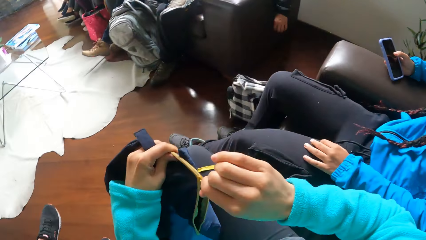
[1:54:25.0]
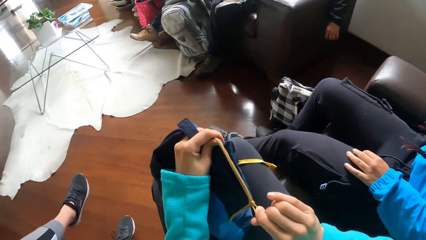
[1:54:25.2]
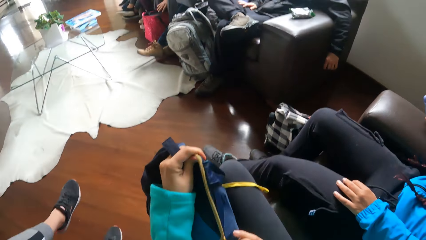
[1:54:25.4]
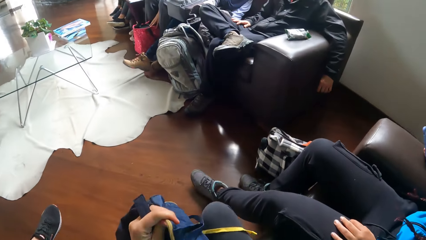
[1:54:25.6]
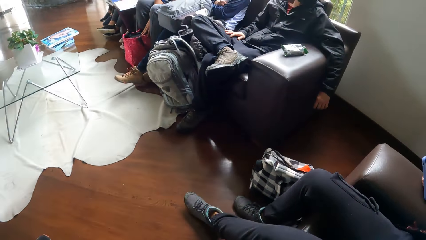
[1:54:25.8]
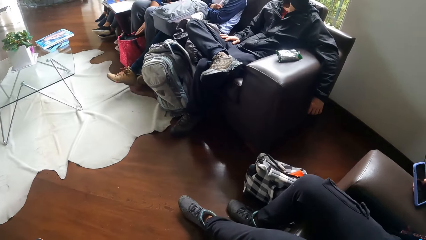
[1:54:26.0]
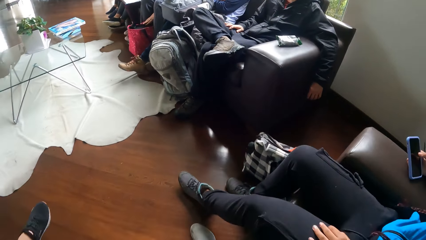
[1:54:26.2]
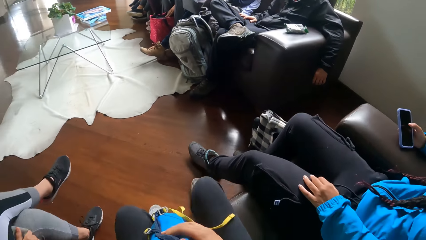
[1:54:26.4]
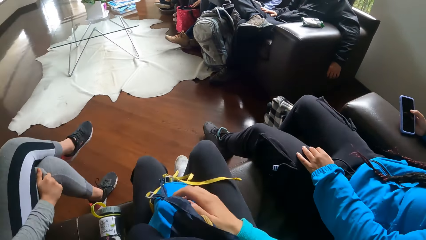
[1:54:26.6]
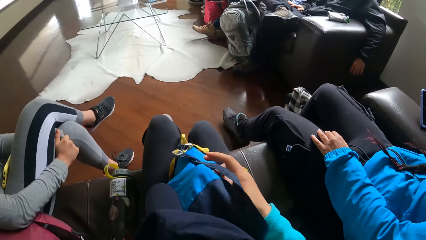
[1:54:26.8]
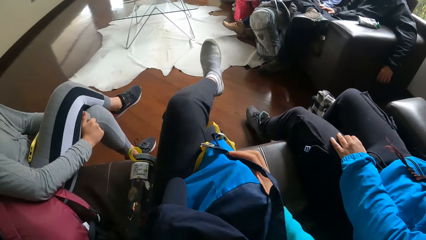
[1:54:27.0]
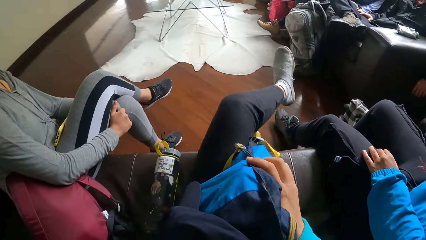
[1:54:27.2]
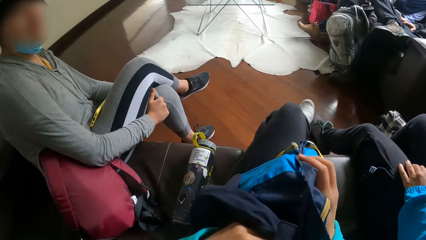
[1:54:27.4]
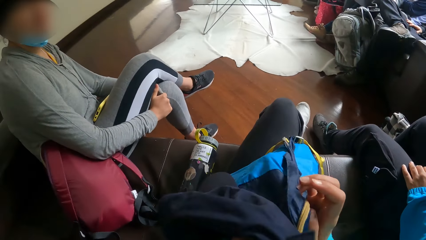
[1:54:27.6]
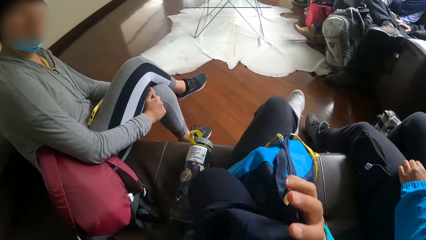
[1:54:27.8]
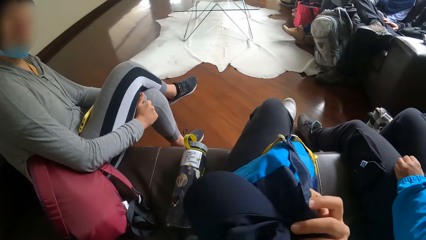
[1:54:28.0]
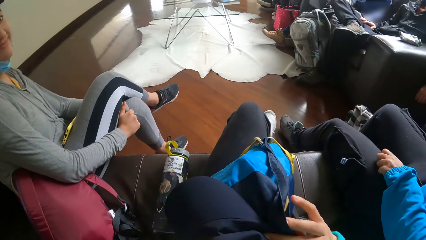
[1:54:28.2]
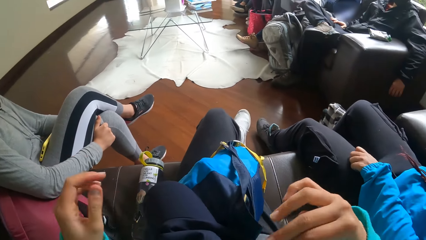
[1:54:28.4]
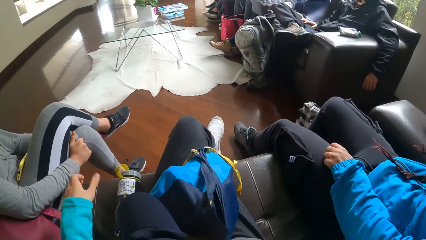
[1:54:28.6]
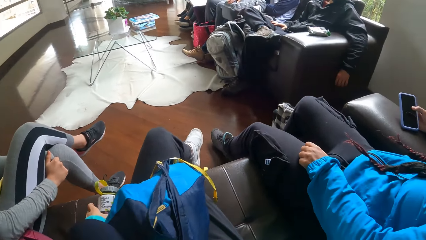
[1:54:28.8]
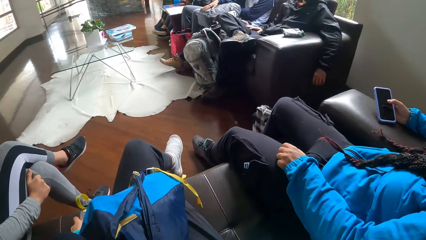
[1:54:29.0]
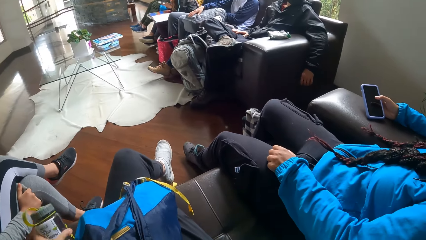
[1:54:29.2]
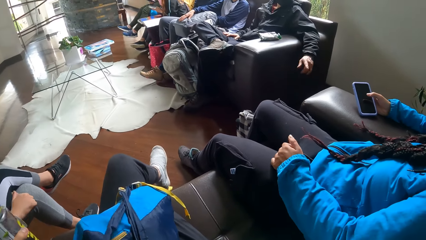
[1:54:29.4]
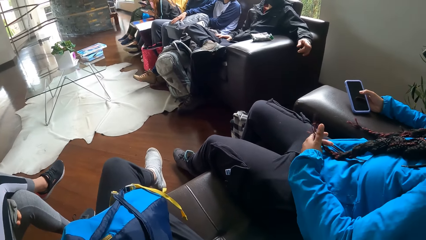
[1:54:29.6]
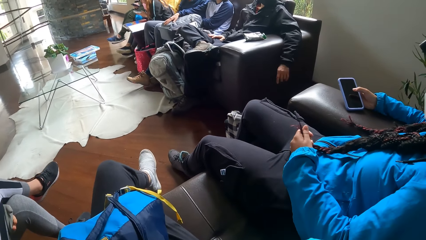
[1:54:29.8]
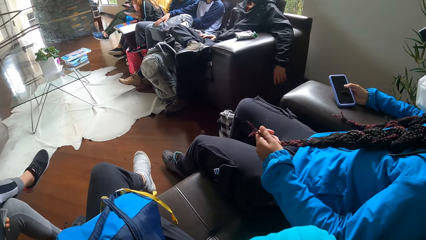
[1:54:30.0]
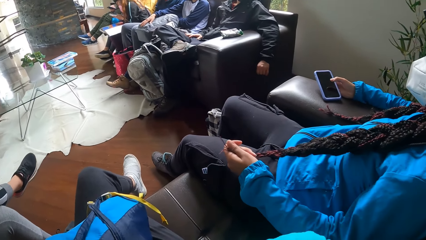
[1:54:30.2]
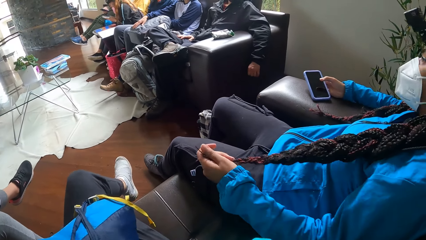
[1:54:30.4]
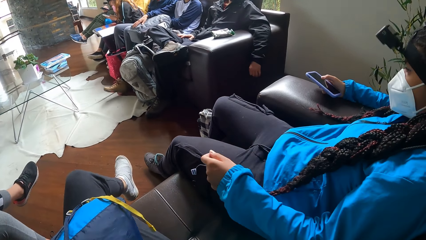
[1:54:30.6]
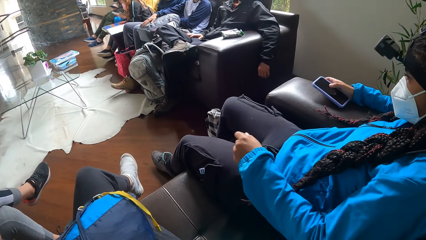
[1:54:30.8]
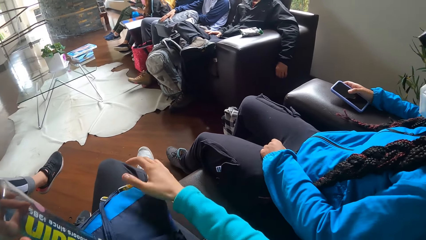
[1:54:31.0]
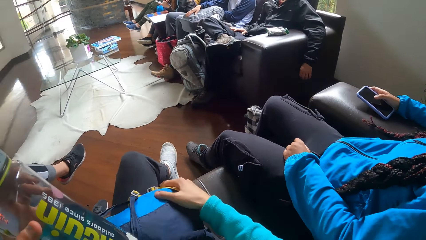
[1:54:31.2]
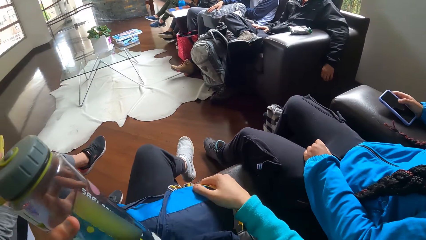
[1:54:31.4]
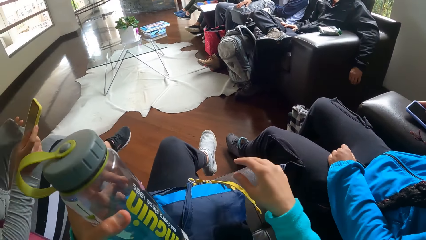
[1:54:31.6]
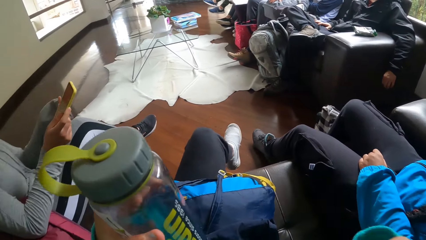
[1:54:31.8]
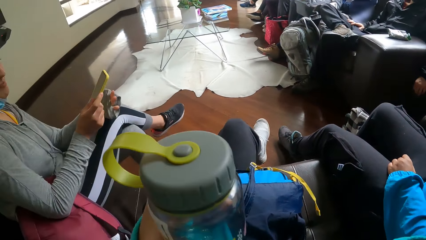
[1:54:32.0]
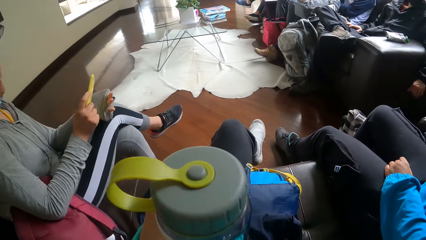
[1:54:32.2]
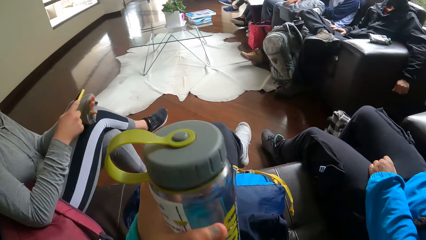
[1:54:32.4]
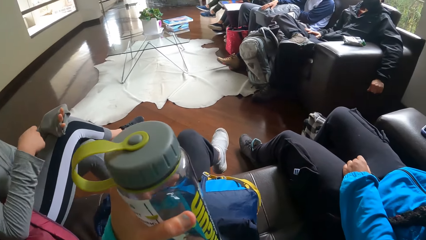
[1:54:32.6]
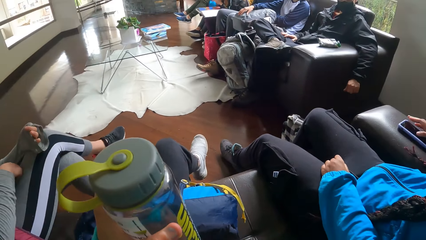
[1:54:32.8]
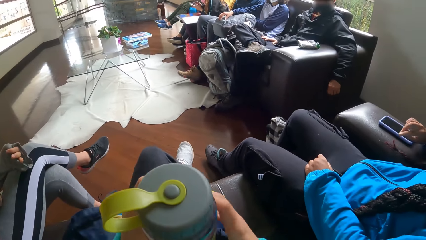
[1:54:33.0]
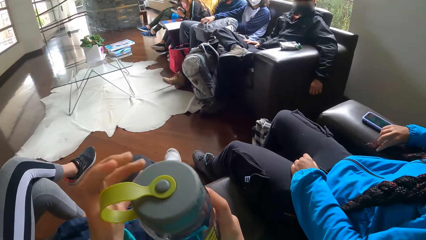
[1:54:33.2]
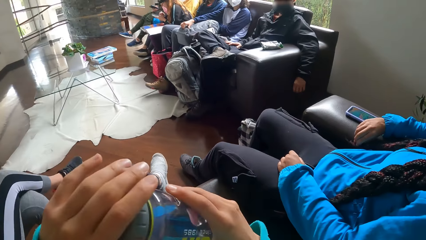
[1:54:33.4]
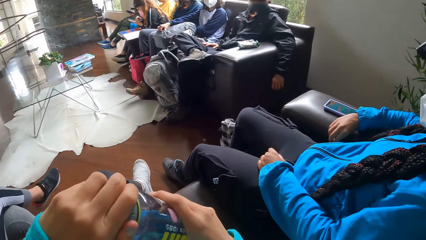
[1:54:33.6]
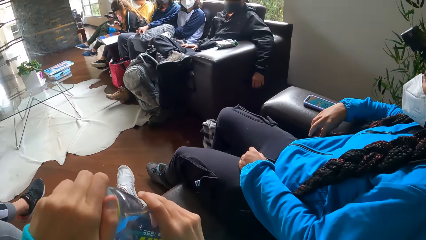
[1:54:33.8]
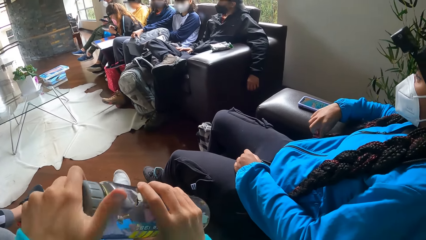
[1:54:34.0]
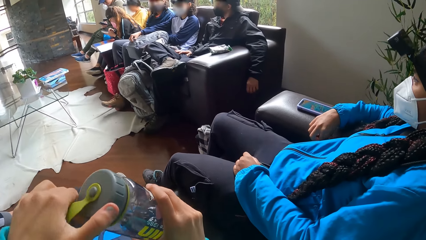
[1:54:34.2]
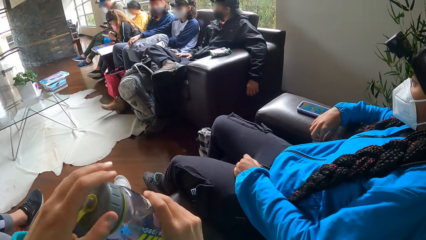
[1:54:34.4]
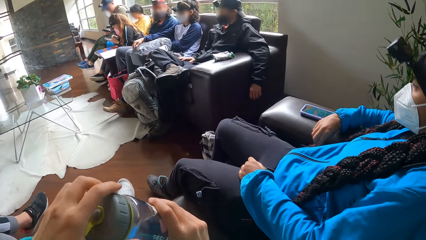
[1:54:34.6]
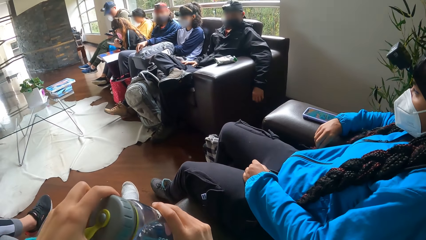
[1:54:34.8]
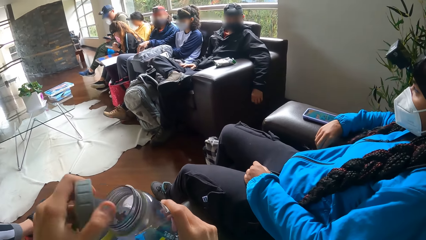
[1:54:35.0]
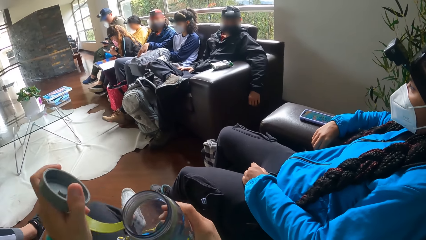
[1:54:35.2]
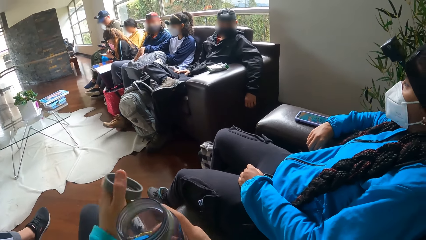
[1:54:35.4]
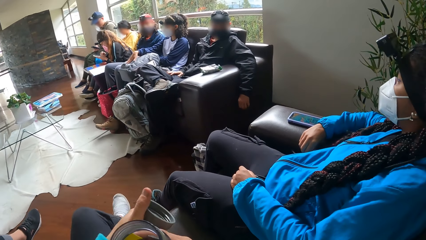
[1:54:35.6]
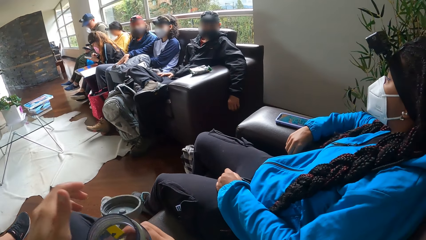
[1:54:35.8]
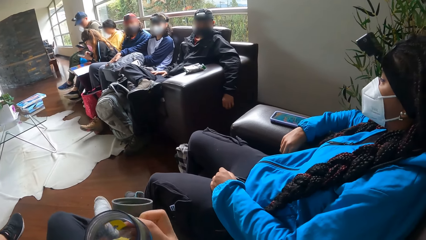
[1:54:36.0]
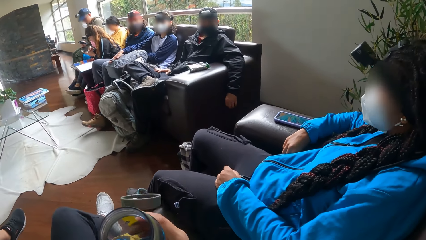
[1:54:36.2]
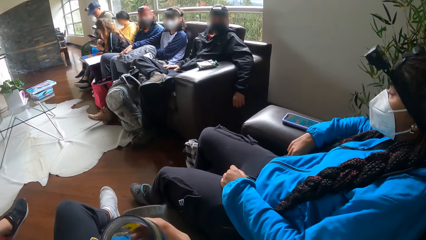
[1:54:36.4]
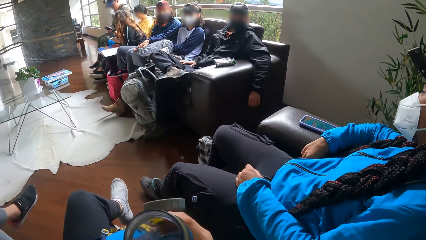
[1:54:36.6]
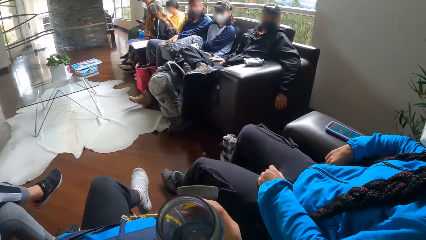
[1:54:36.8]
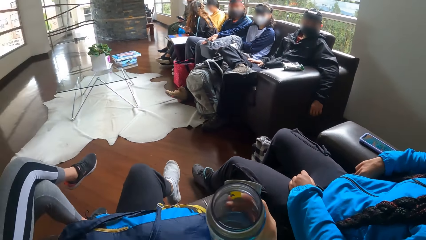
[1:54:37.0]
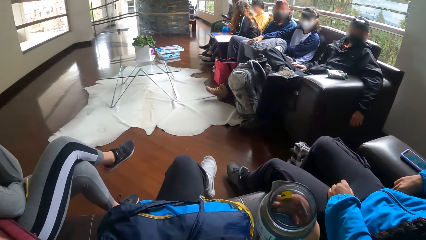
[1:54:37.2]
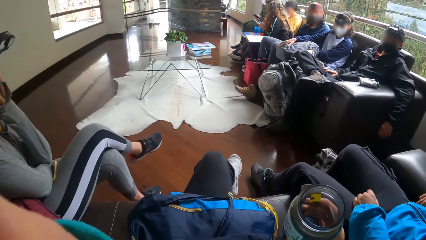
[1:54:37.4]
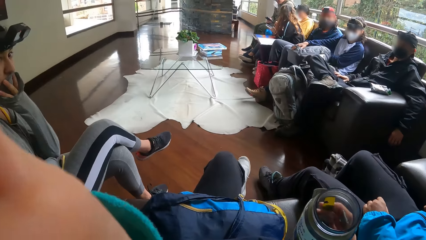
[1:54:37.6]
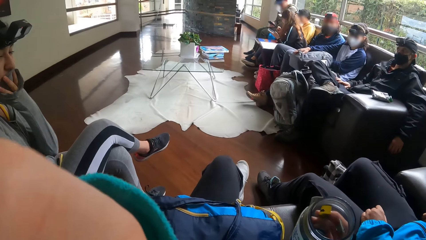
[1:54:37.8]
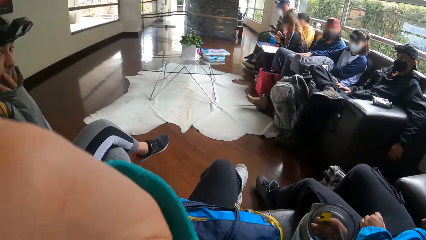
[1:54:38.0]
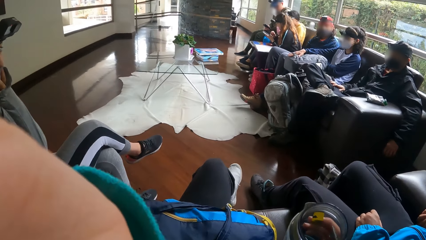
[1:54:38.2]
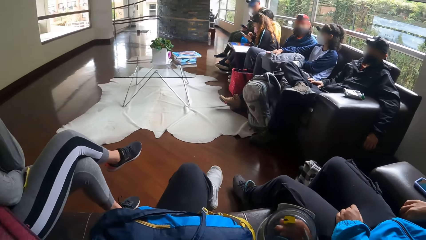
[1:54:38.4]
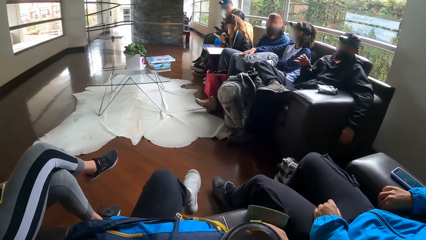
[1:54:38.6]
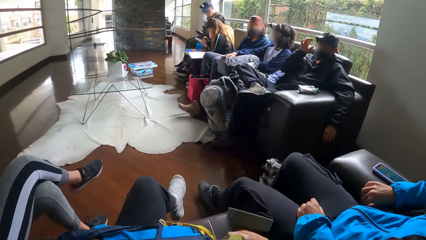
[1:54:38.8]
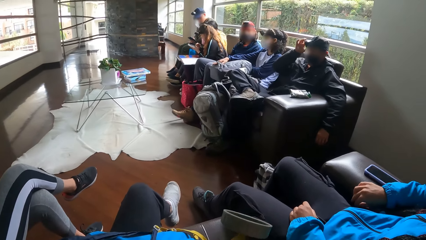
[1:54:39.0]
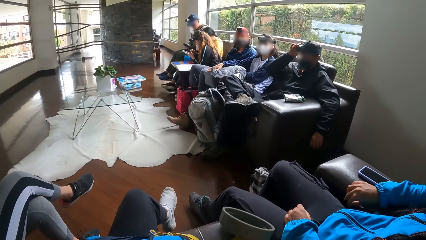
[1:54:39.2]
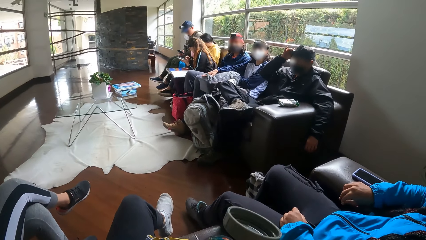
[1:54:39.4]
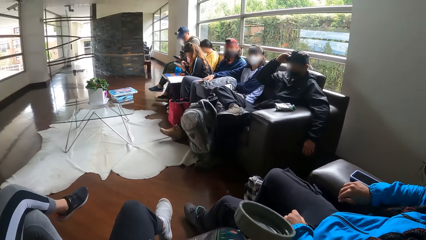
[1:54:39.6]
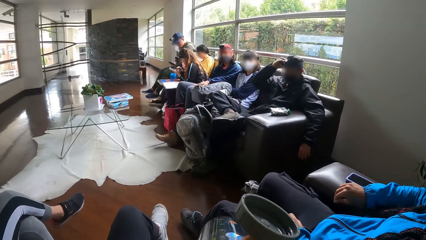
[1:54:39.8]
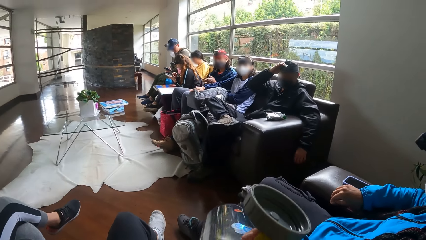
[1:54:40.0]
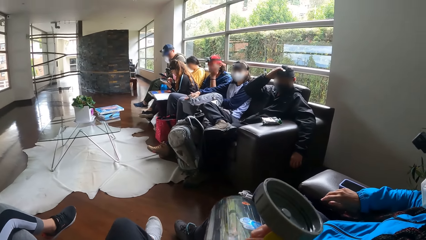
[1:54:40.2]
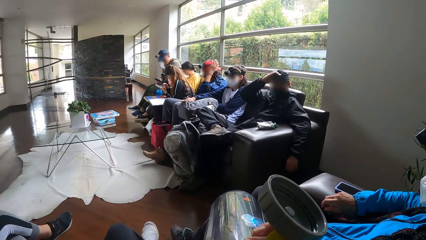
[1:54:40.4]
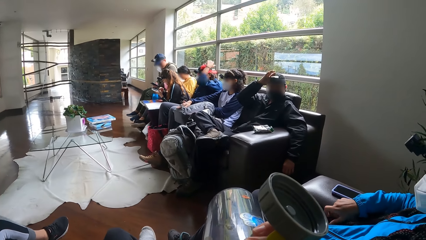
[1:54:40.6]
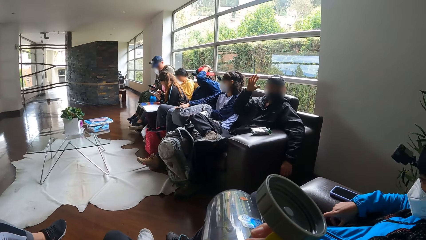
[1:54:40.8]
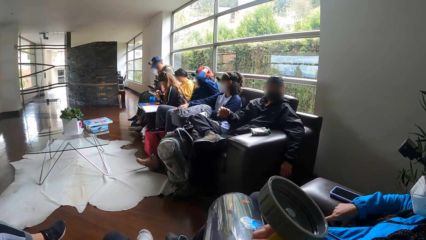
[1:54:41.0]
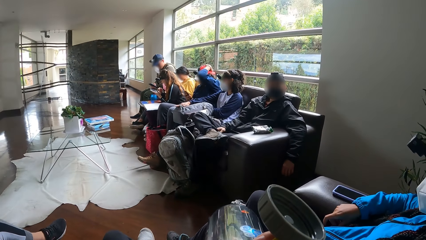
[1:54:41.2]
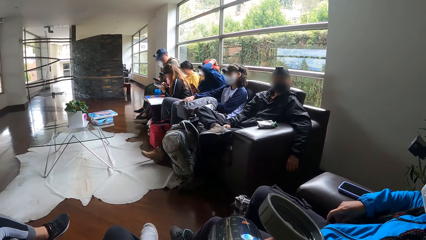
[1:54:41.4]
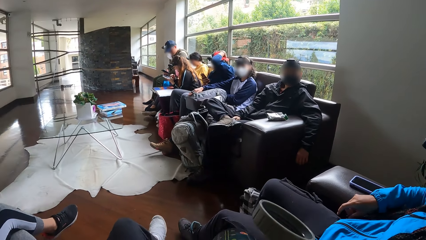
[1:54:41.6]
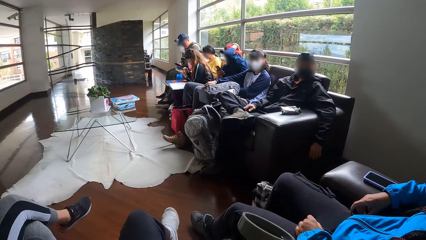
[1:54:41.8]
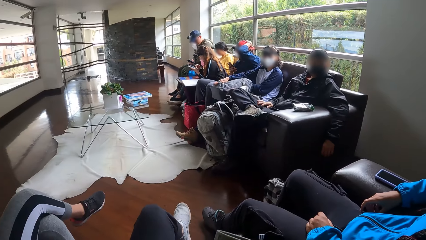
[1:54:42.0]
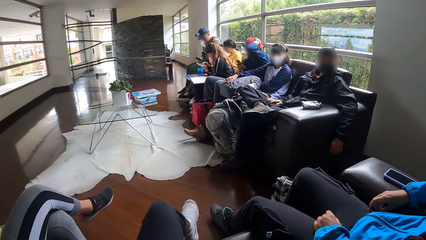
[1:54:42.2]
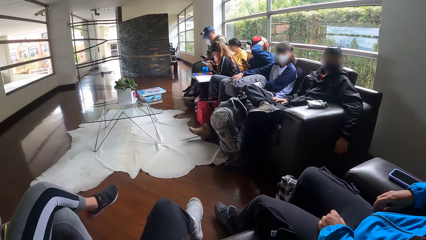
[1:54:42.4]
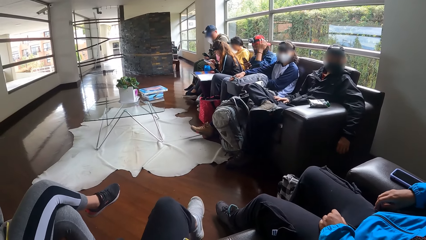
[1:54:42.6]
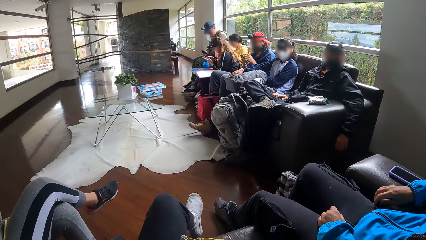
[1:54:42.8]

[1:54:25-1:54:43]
The camera wearer closes the bag in her left hand with her right hand. She crosses her left leg over her right leg. A man interacts with a woman. The camera wearer picks a water bottle on the chair with her left hand. The man gesticulates with his left hand. The woman adjusts her hair with her left hand. The woman interacts with the man. The camera wearer adjusts the bag on her leg with her right hand. Another woman adjusts a bag on her lap. The first woman puts the phone in her right hand on the arm of the chair. She holds a phone with her right hand. The camera wearer lifts her hand. She passes the water bottle from her left hand to her right hand. She holds the bottle. She opens the water bottle in her right hand with her left hand. The first woman nods her head. The camera wearer raises her left hand towards her head. Another woman interacts with another woman and another man. The man adjusts the camera on his head with his right hand. The camera wearer drinks water from the bottle in her right hand. A woman touches her head. The man interacts with the first woman.
